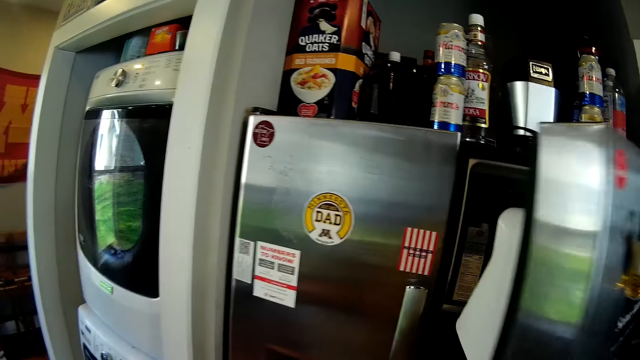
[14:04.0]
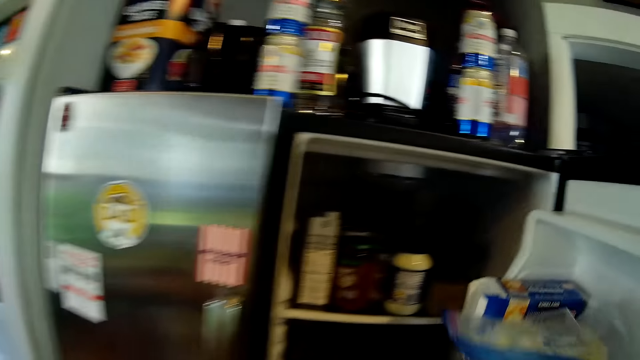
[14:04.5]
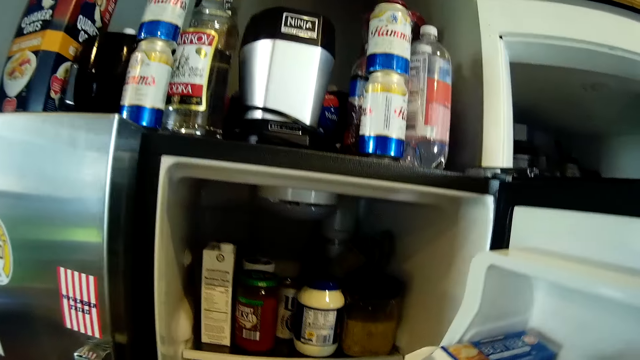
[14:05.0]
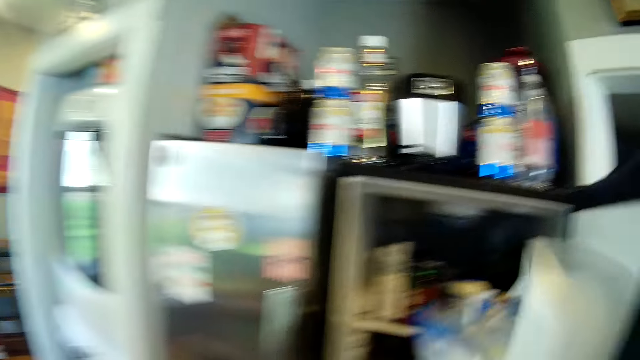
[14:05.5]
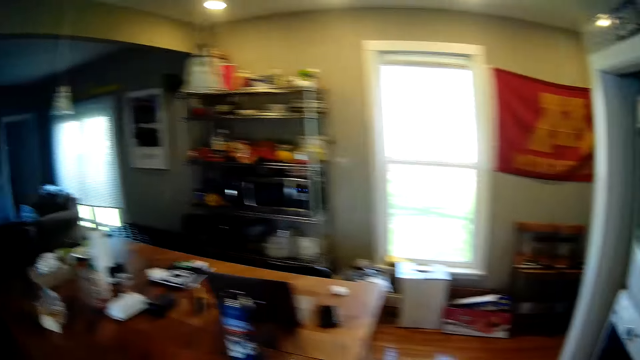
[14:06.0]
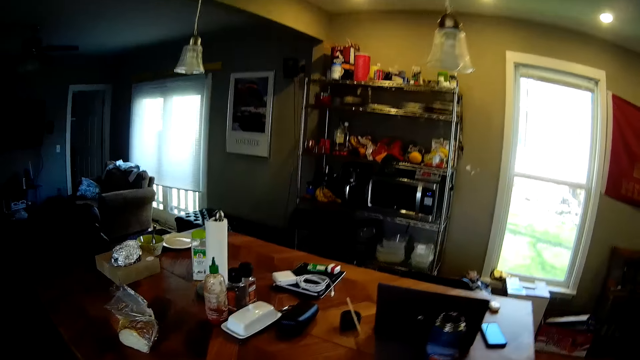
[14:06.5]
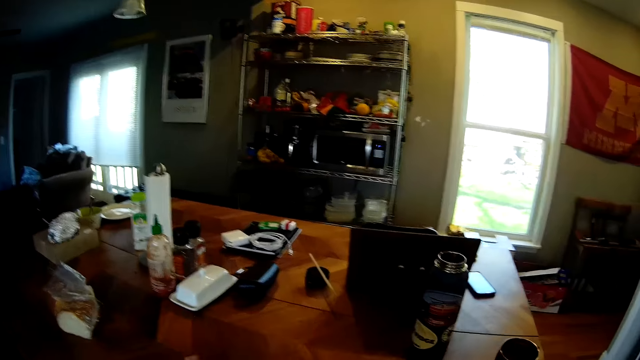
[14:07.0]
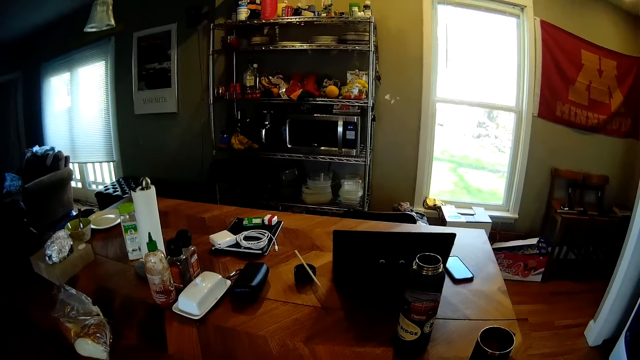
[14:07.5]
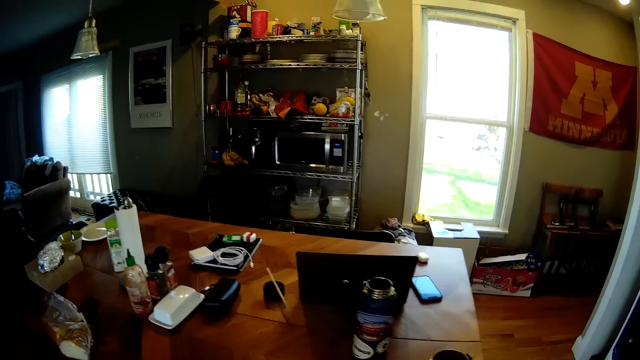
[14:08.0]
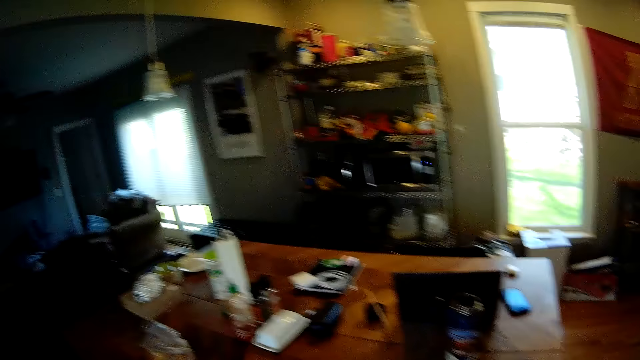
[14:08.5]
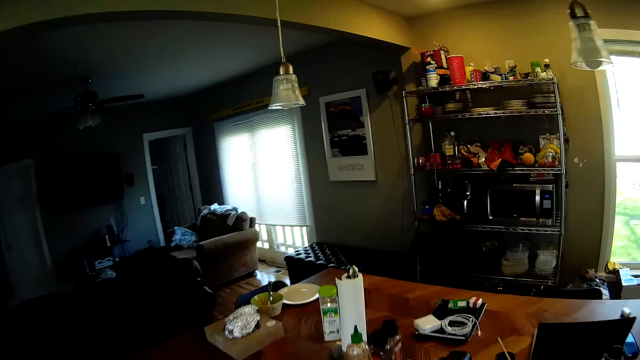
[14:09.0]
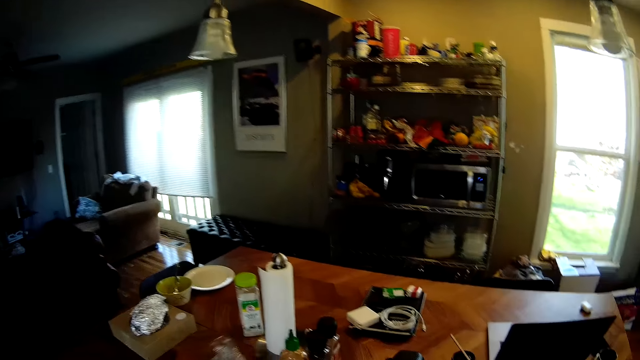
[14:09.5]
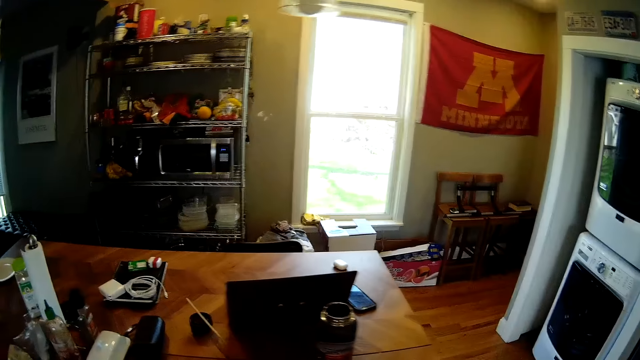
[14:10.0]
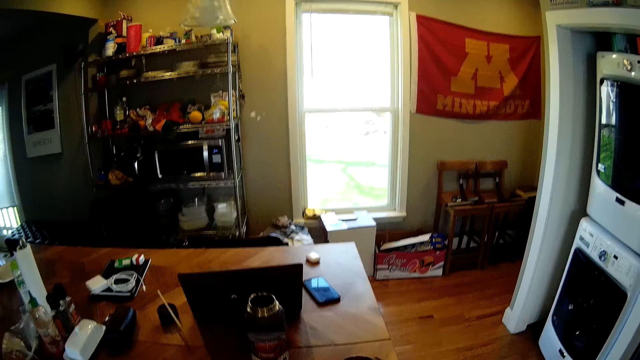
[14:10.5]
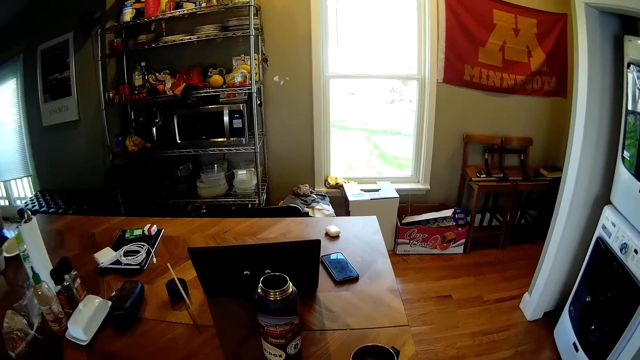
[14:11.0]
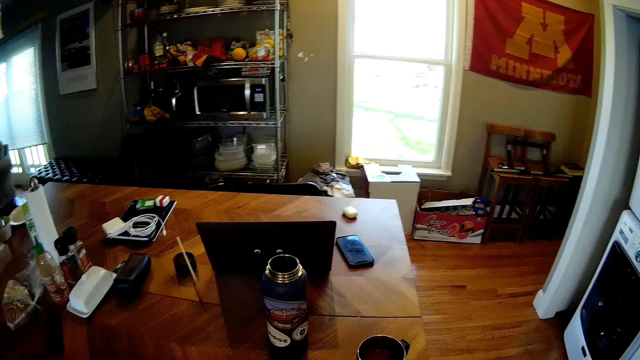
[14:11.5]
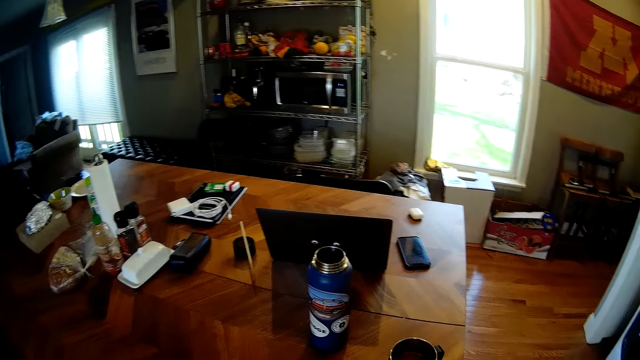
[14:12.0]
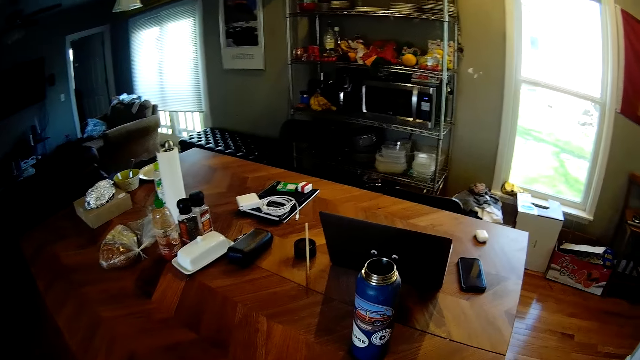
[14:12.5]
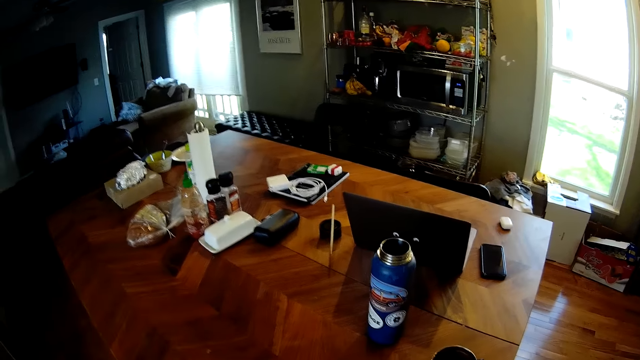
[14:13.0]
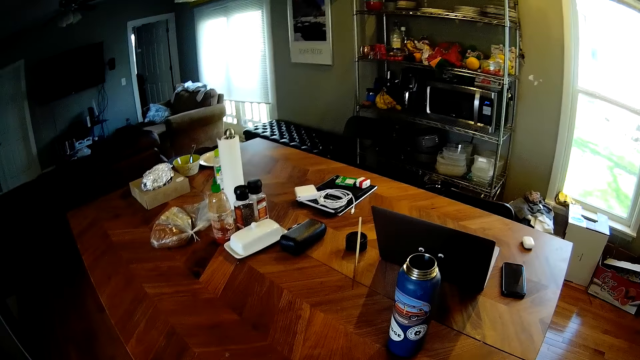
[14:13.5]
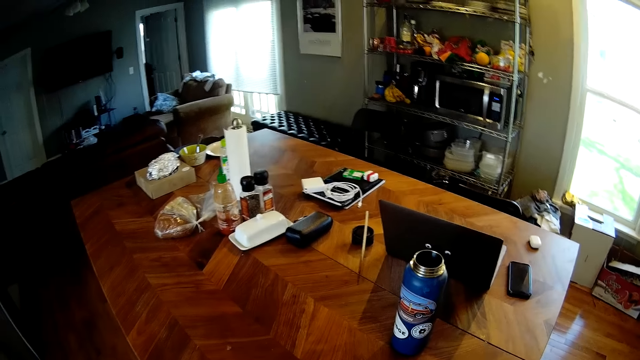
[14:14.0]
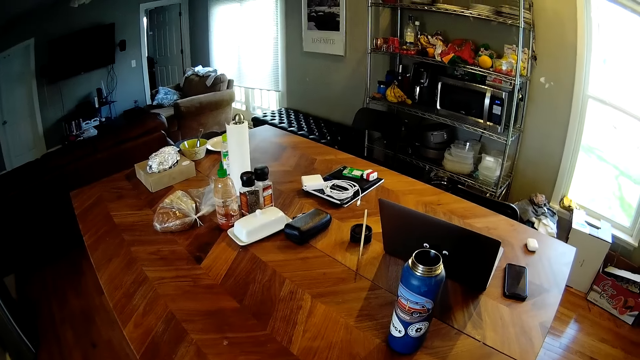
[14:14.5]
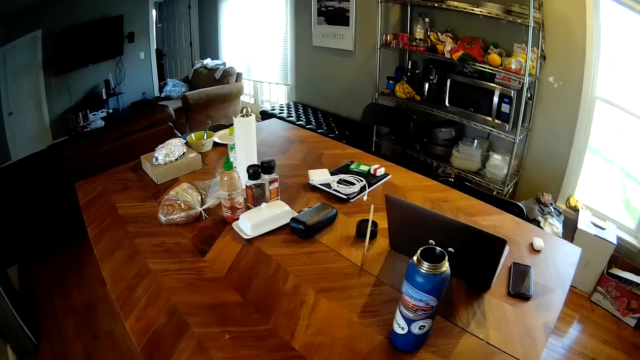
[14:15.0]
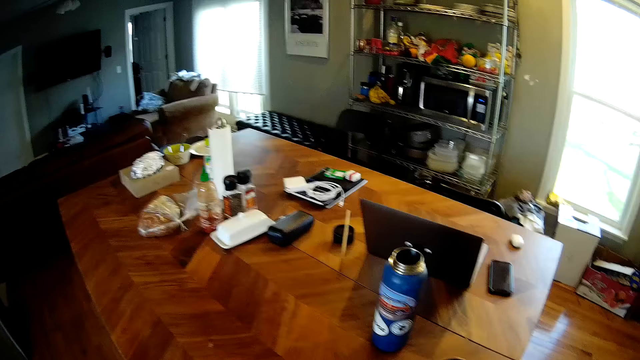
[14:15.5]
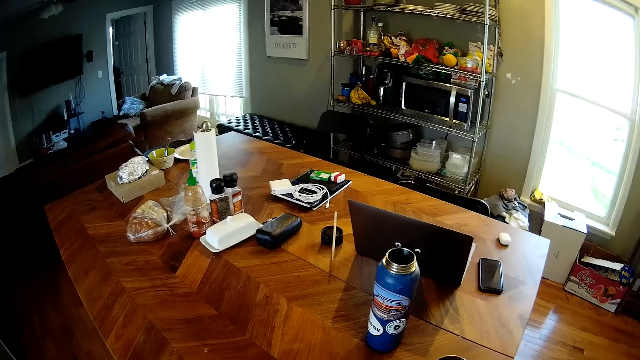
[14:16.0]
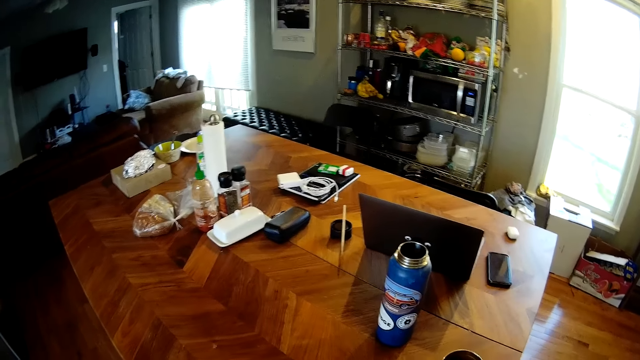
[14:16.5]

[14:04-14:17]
The camera wearer opens the fridge. He closes the refrigerator with his right hand. He picks something from the fridge. He moves towards the table. He walks around the kitchen. He puts something on the kitchen table. He moves a pack of food on the table with his right hand. He looks around the kitchen table.

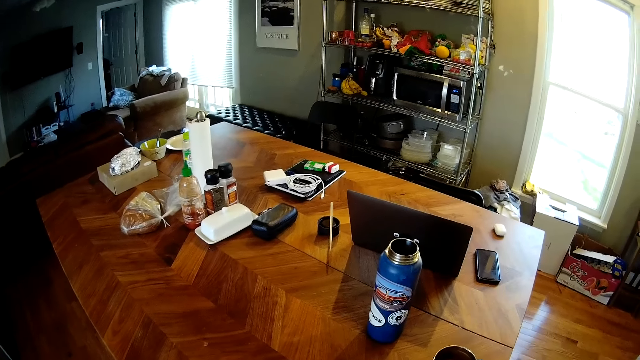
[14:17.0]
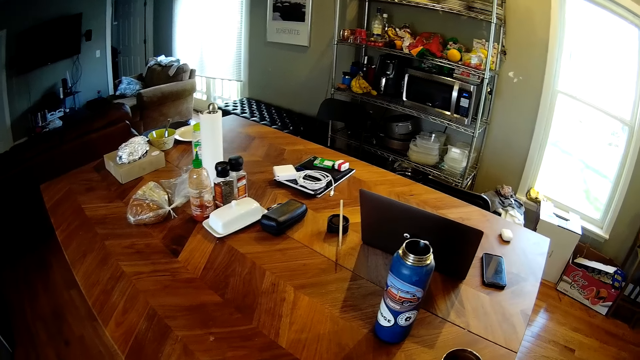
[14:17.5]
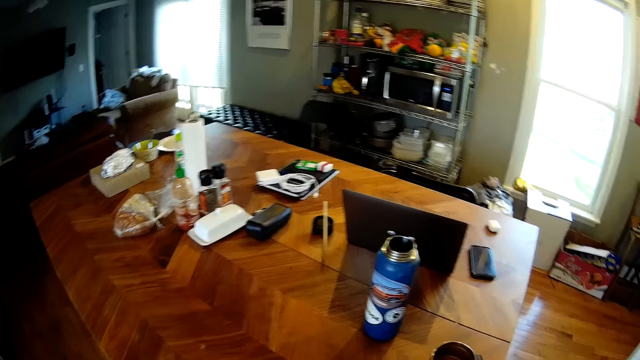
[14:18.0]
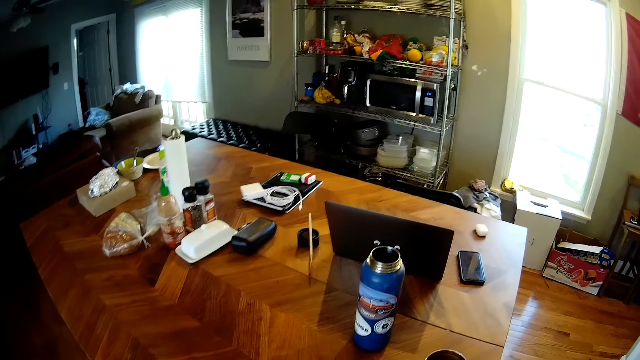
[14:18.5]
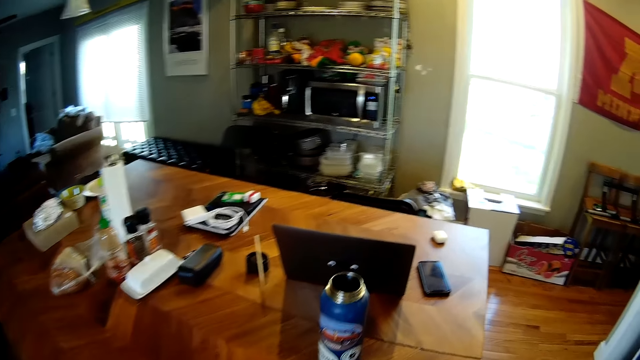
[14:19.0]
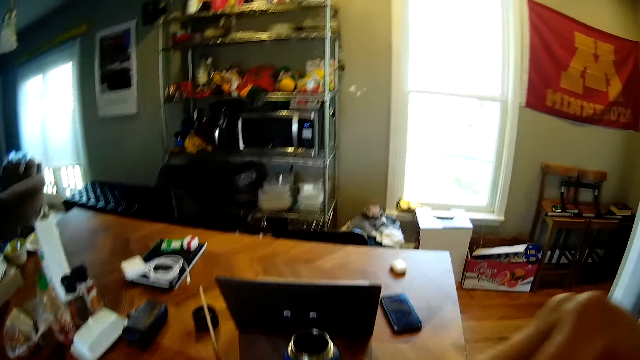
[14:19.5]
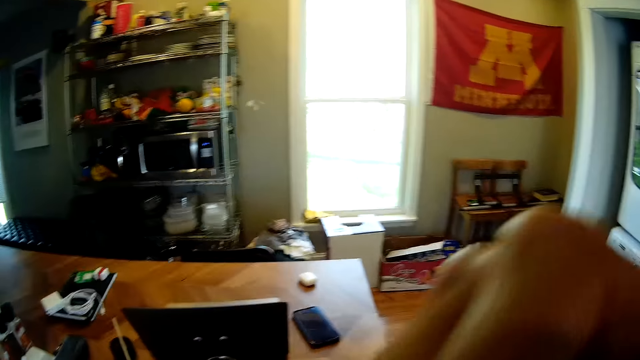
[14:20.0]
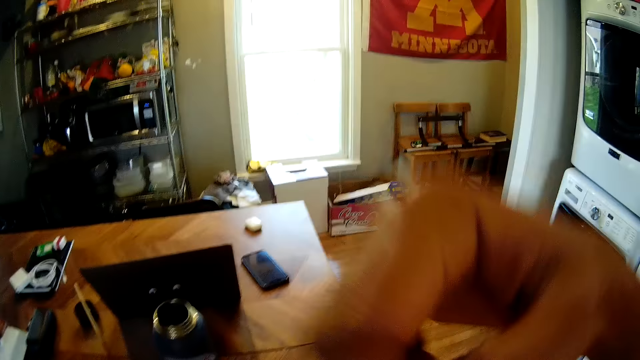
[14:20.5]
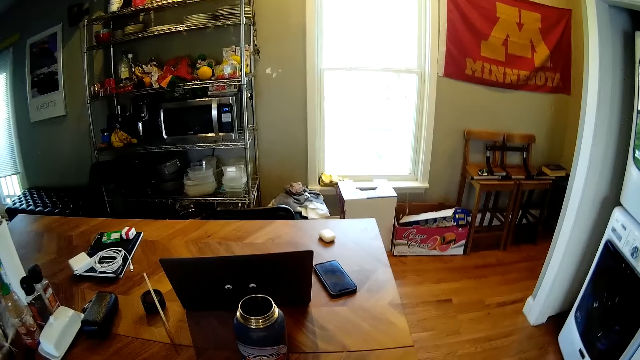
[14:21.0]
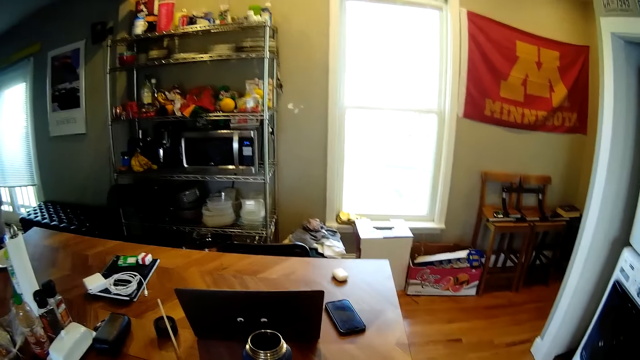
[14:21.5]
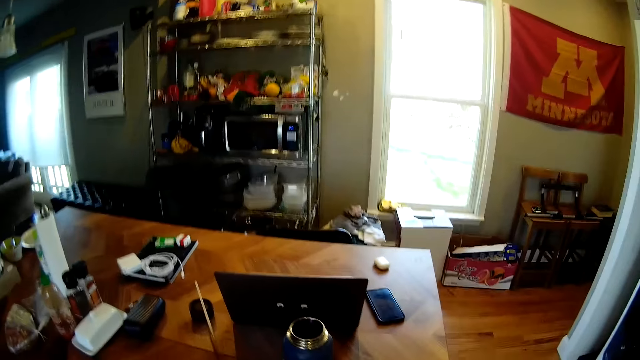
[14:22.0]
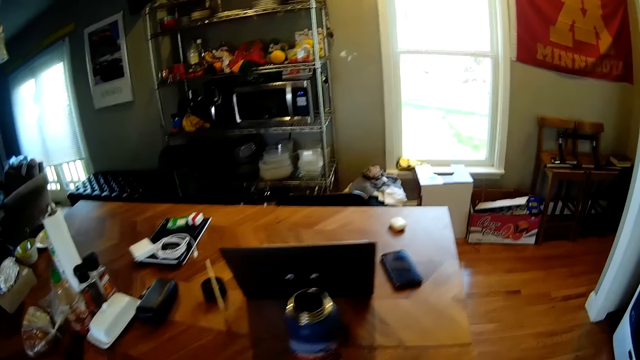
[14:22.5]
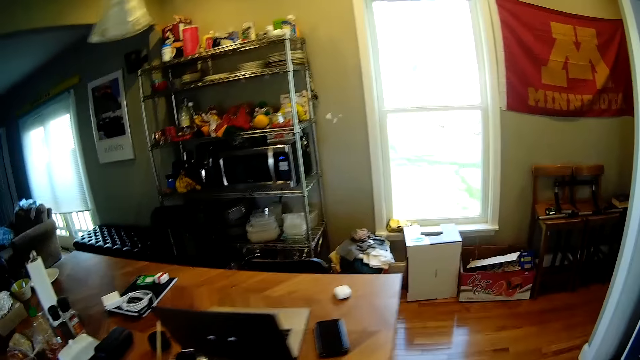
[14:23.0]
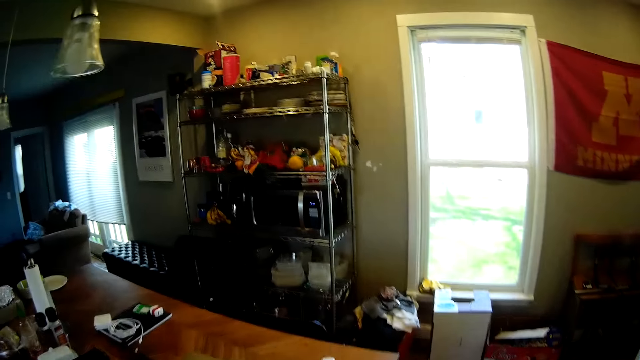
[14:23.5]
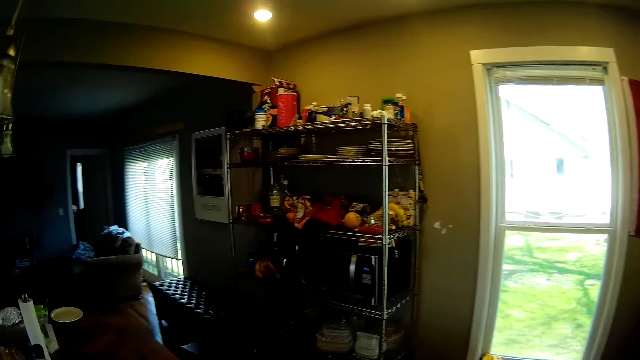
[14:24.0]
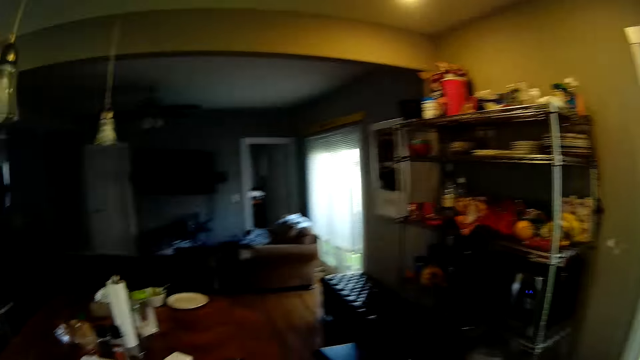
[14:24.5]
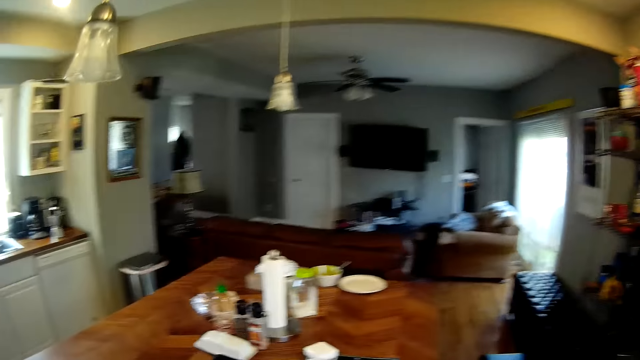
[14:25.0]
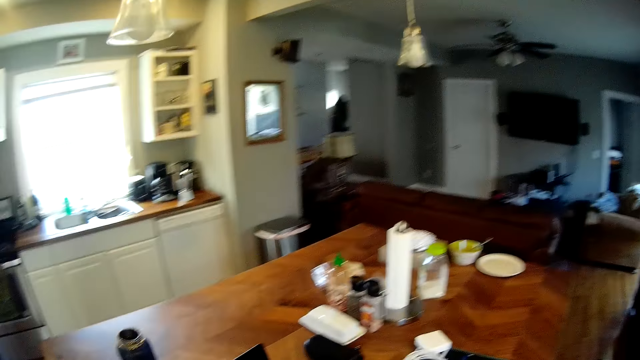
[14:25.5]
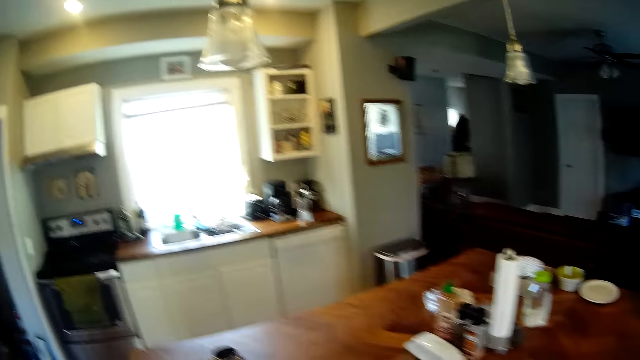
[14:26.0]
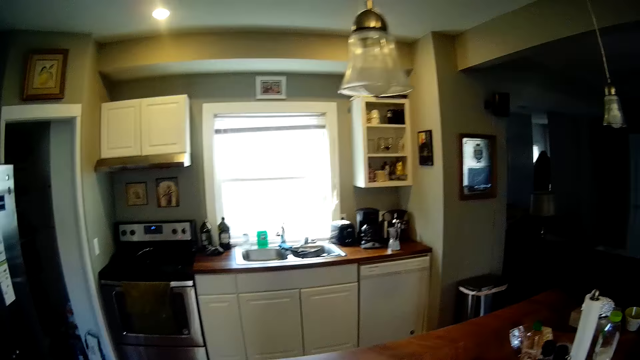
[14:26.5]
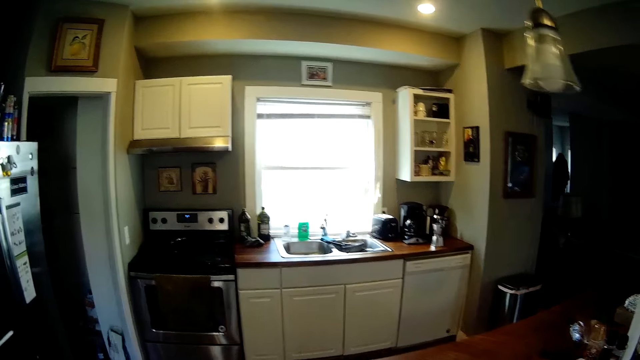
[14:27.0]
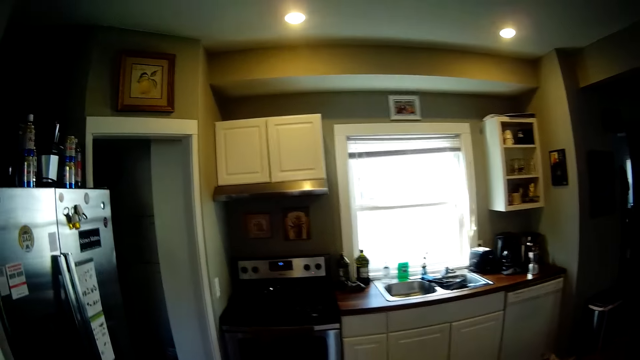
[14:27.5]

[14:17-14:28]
The camera wearer eats his food at the table. He moves around in the kitchen.
